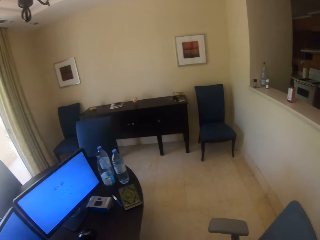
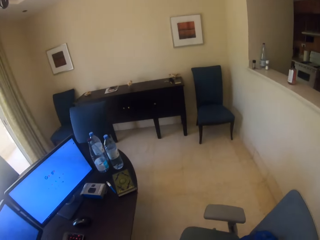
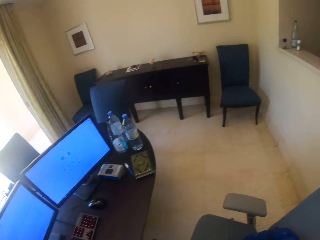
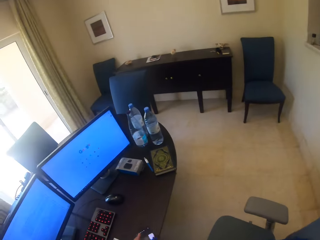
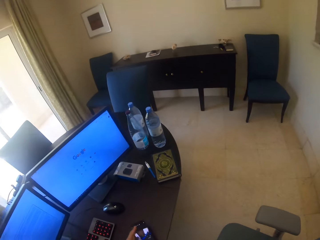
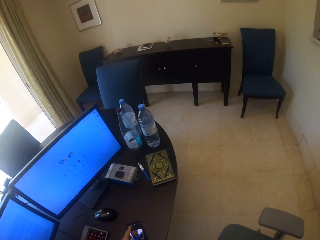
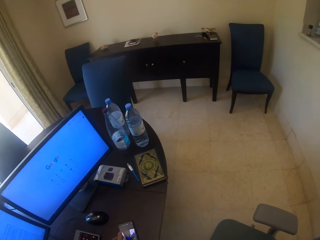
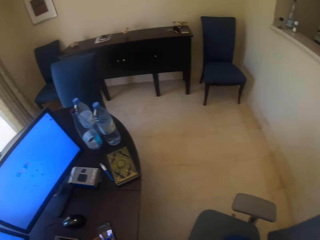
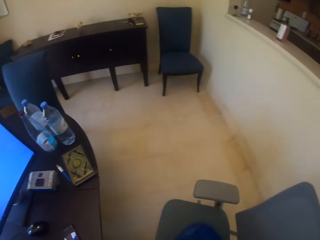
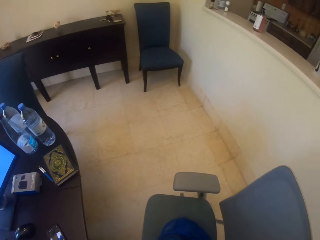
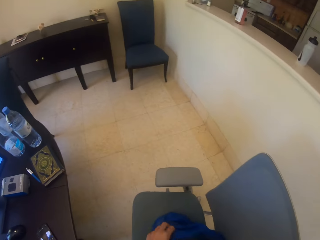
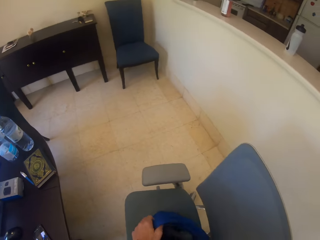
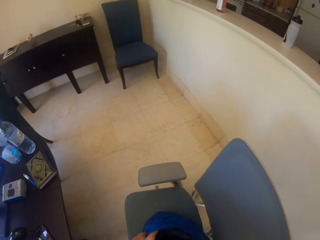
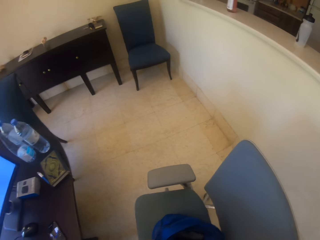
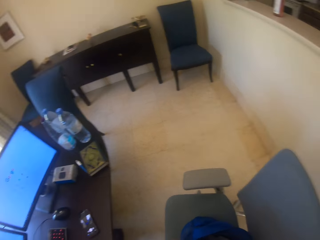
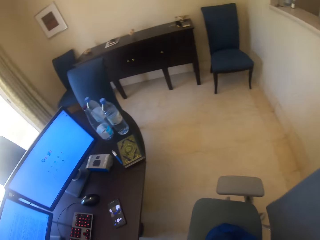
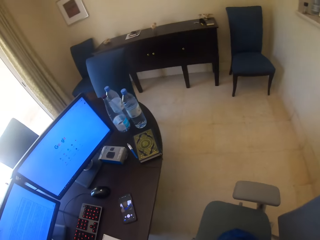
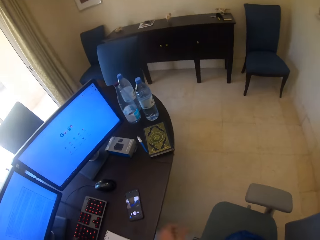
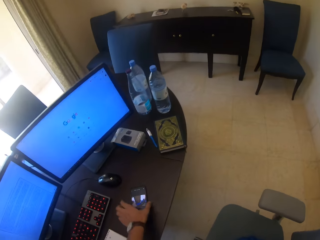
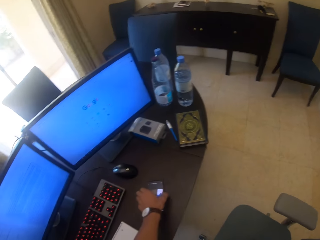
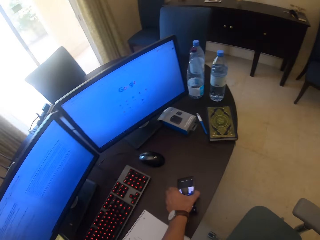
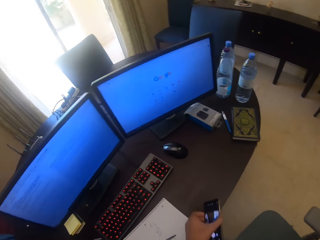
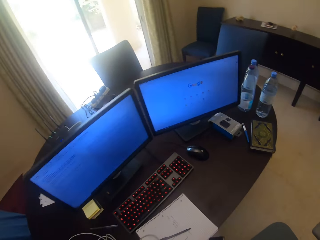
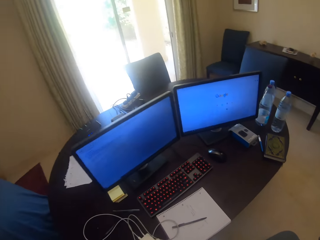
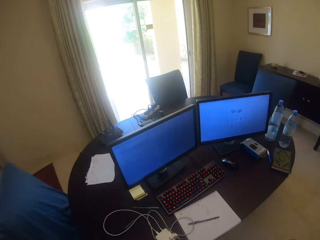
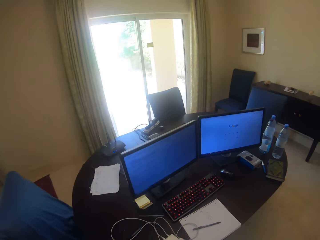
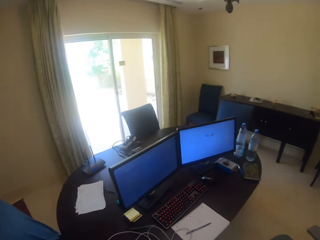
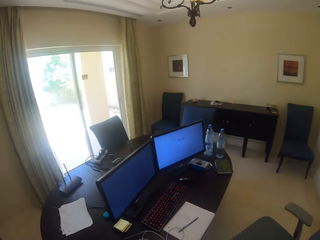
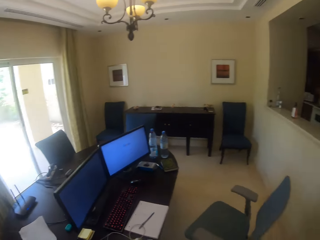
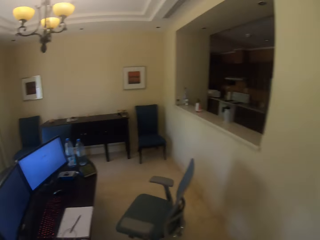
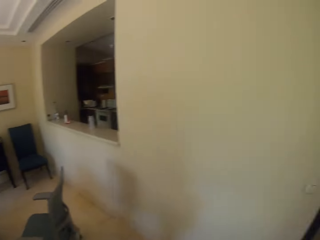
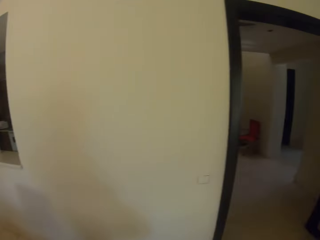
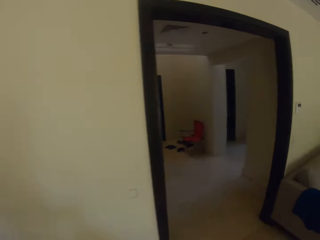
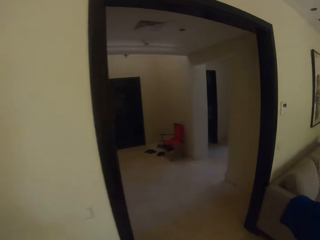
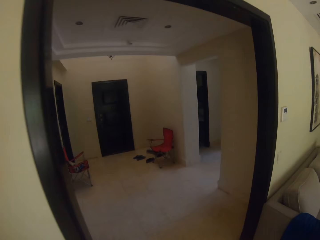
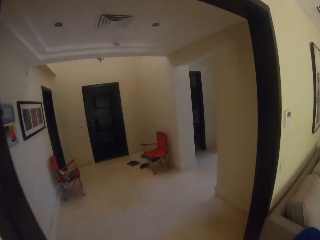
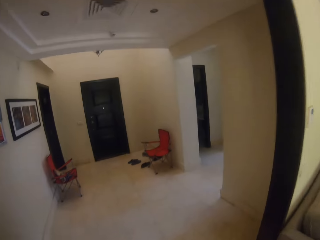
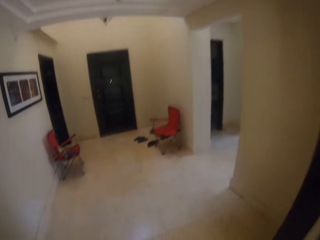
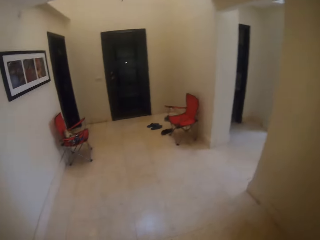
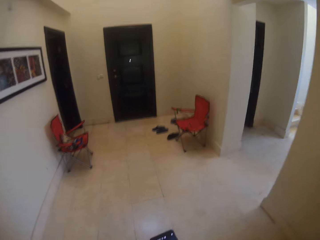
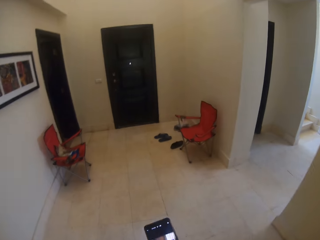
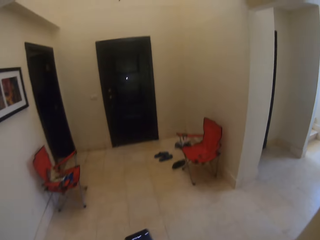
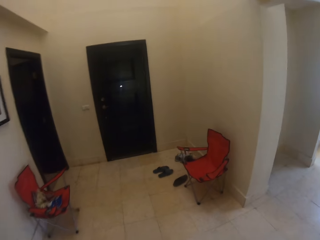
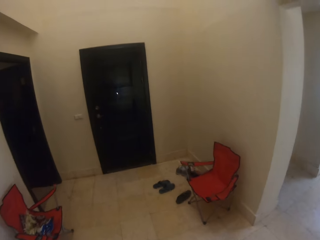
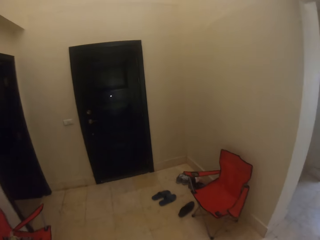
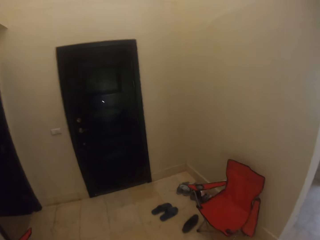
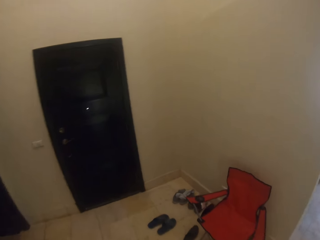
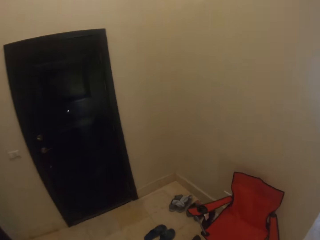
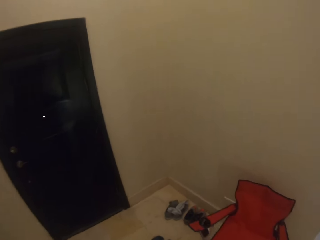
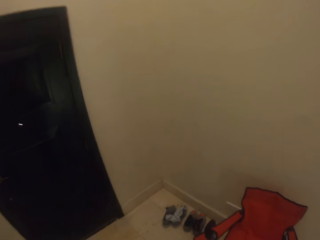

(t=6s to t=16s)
The camera wearer walks in the house. They place the phone on the table. They hold the backpack. They touch something. They pick up the phone. They walk away in the house.

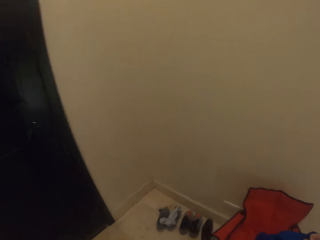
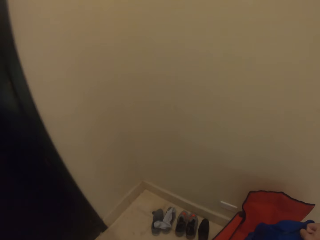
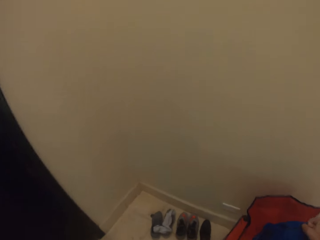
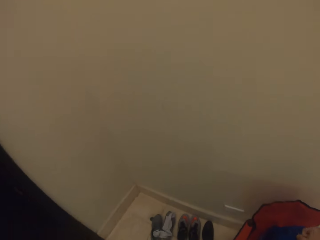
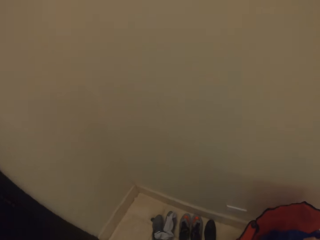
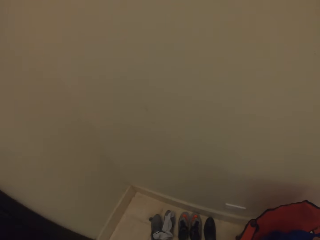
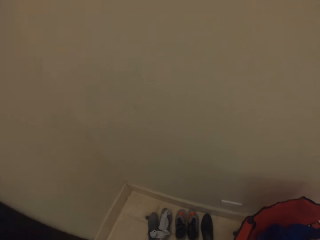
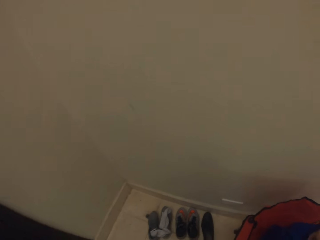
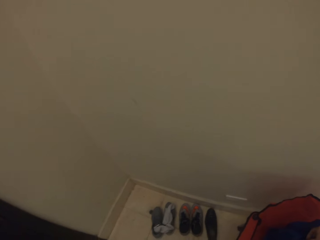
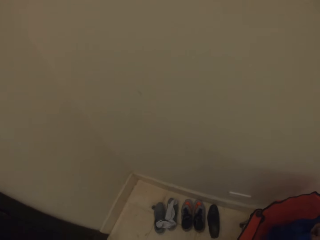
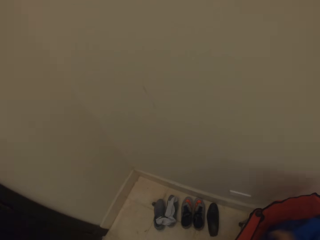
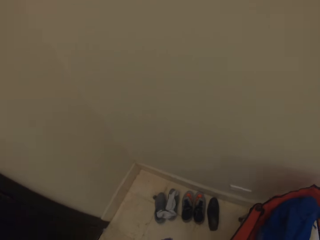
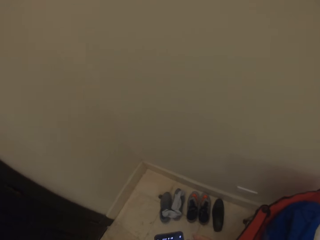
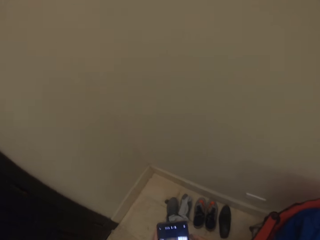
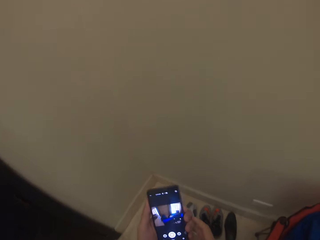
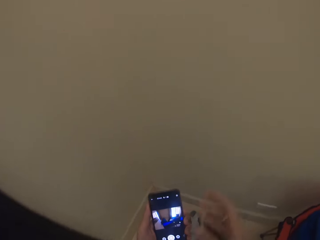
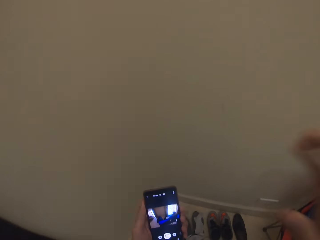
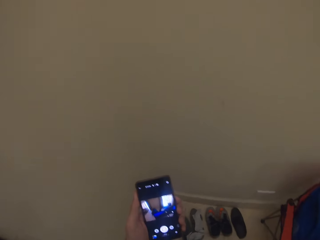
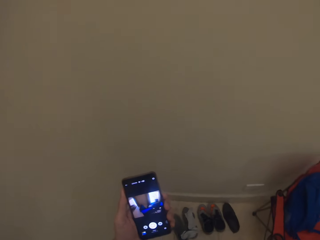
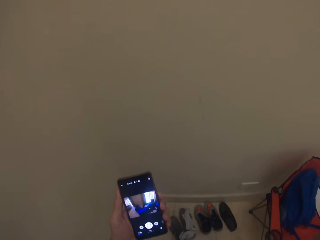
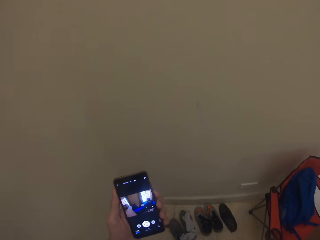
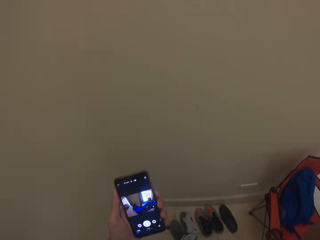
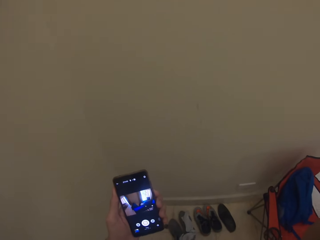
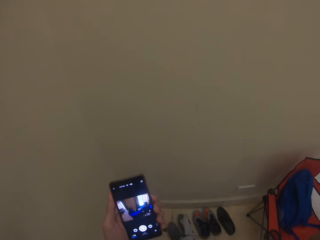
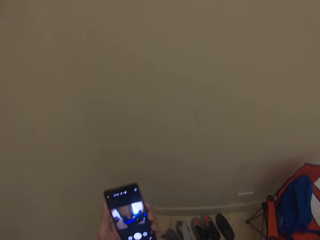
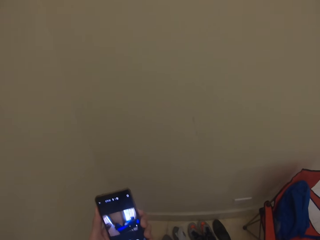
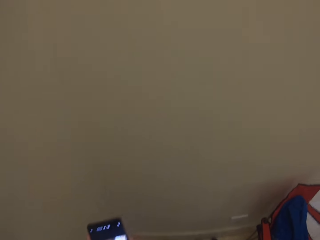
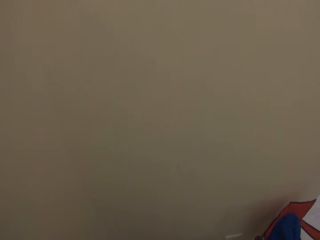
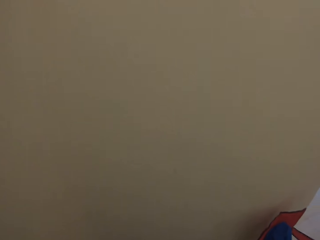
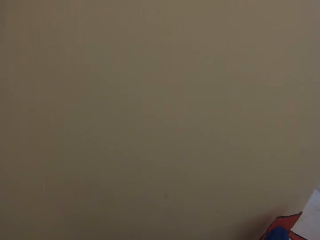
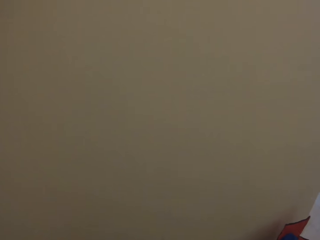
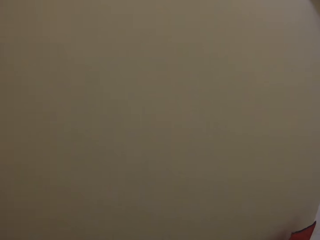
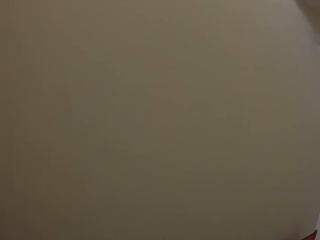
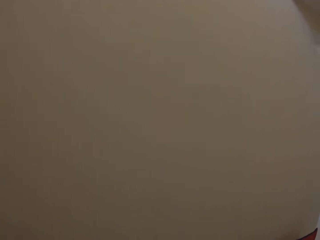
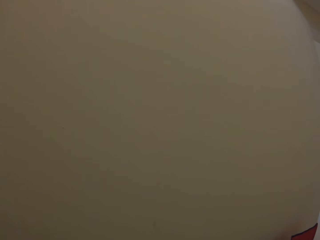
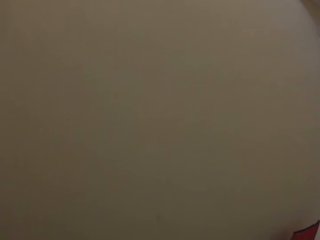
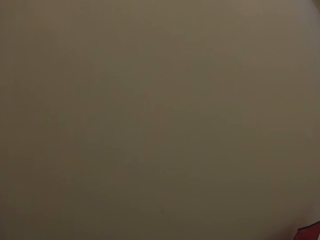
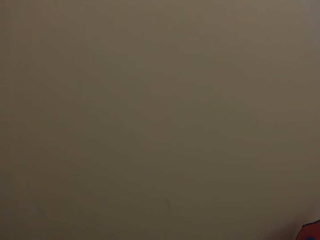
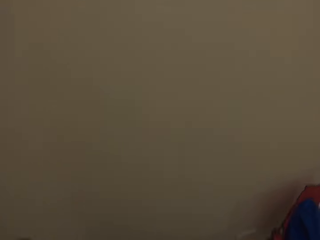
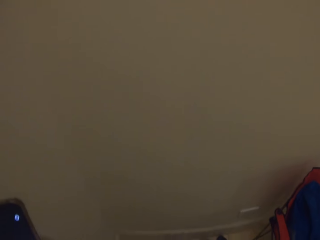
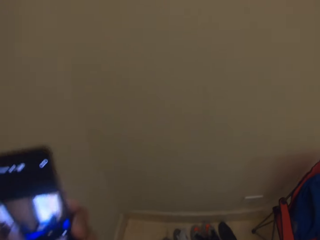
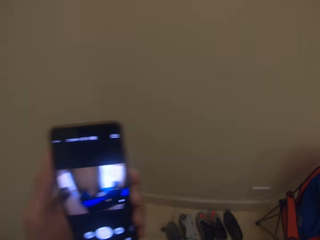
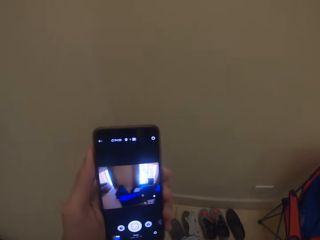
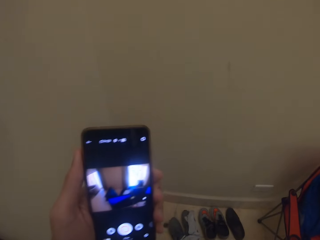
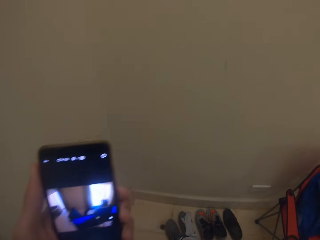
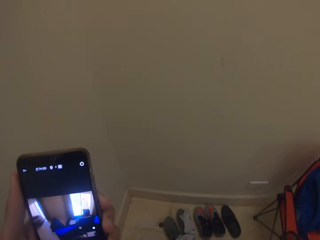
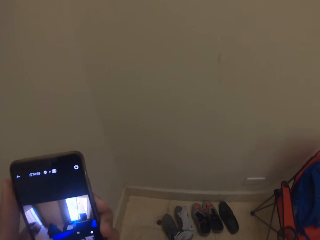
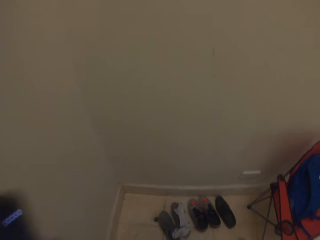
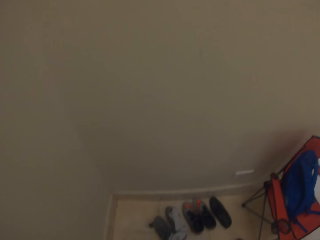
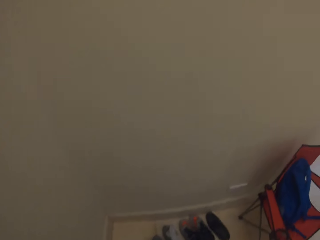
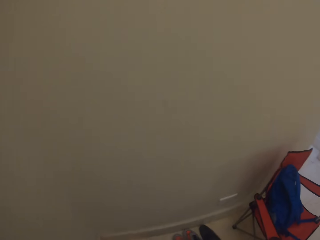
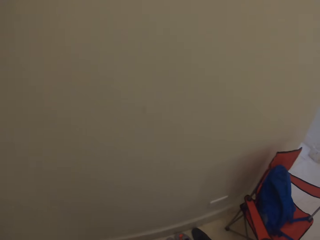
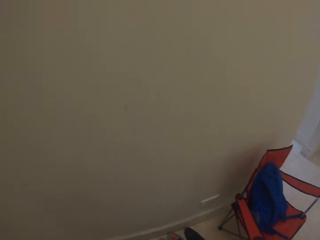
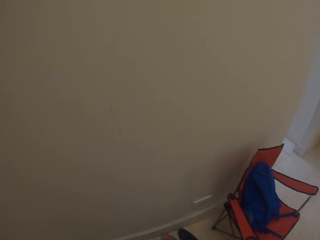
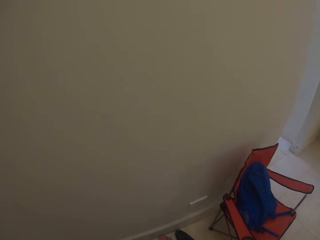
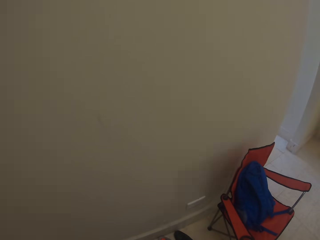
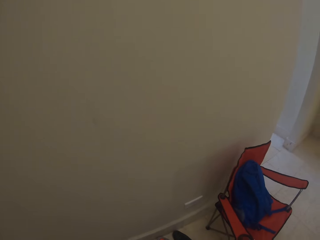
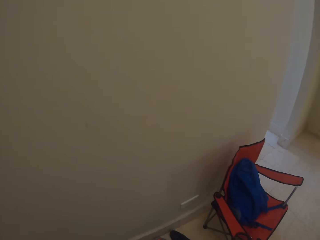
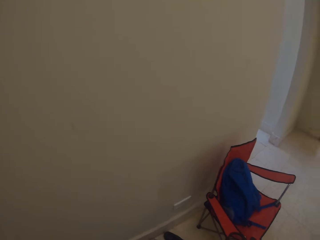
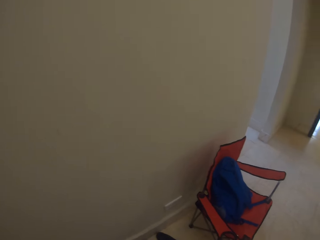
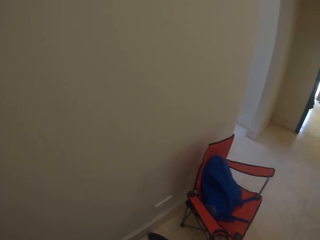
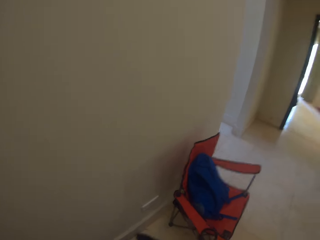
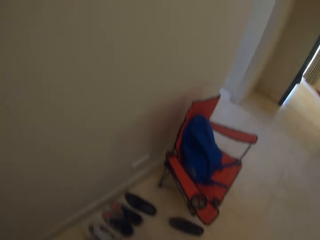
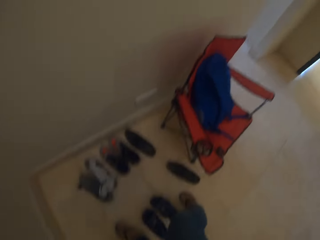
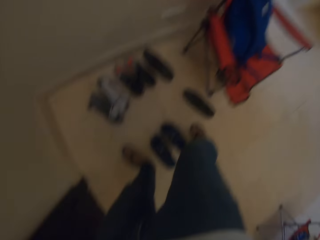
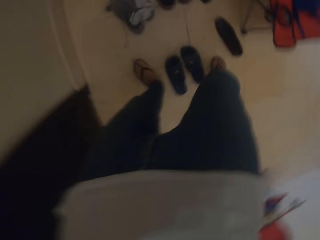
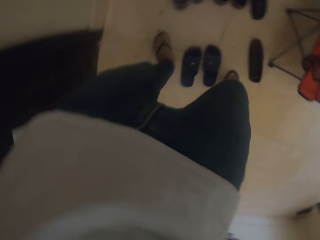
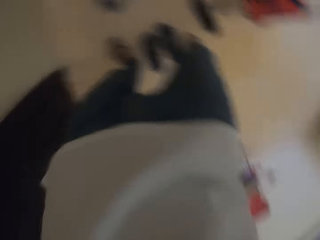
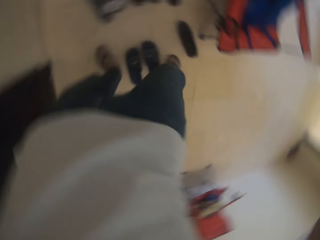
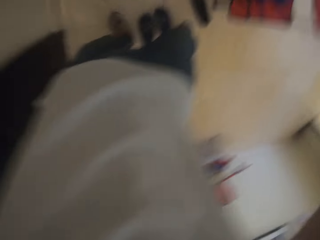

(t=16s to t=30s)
The camera wearer puts the backpack on the seat. They look at the phone. They hold the phone. They touch the head area. They stand in the house. They hold the phone. They stand in the house.
